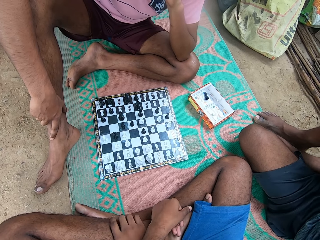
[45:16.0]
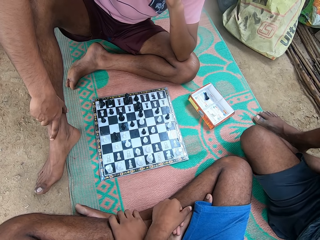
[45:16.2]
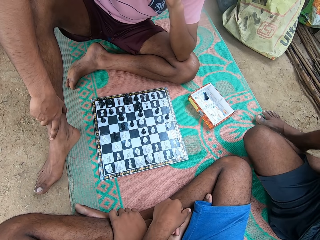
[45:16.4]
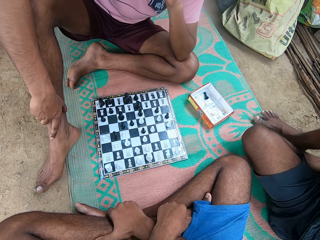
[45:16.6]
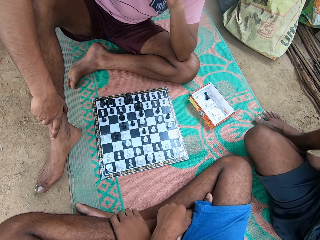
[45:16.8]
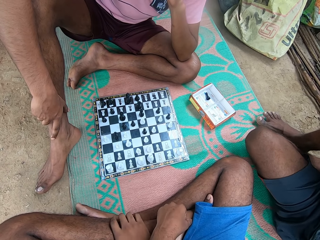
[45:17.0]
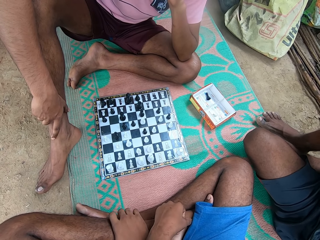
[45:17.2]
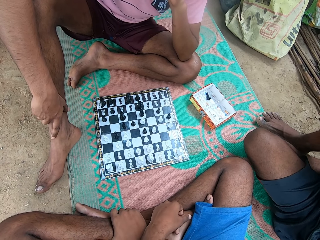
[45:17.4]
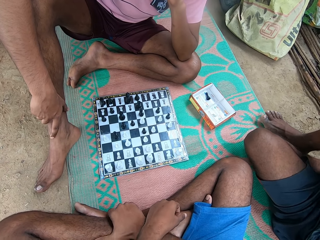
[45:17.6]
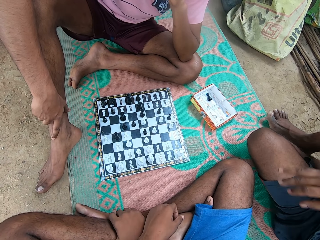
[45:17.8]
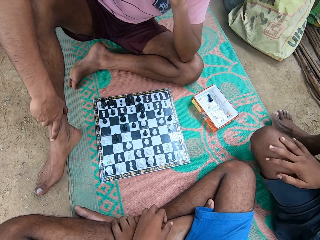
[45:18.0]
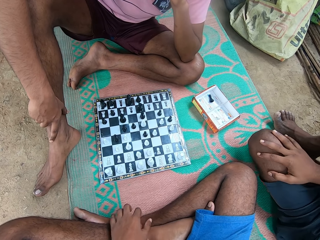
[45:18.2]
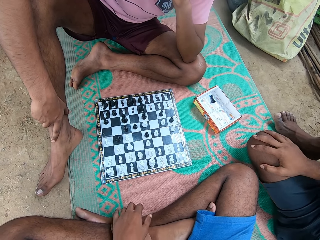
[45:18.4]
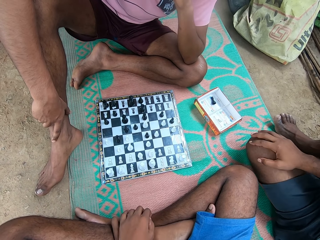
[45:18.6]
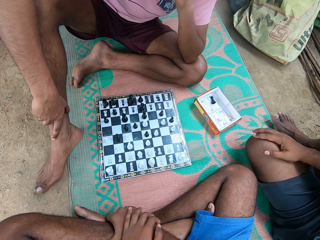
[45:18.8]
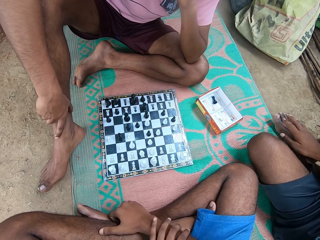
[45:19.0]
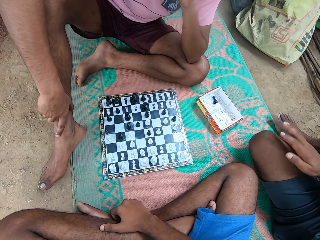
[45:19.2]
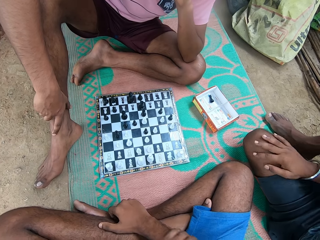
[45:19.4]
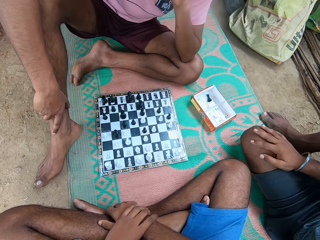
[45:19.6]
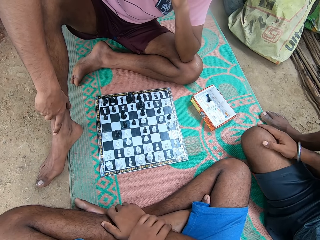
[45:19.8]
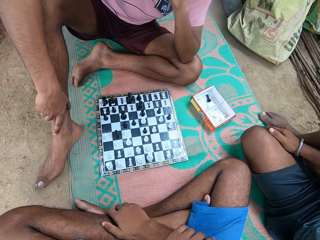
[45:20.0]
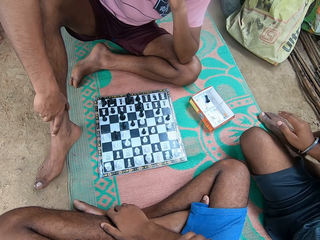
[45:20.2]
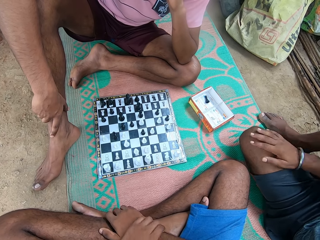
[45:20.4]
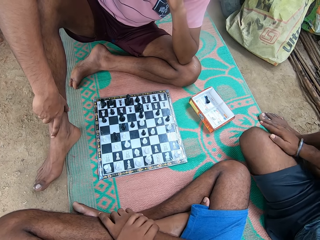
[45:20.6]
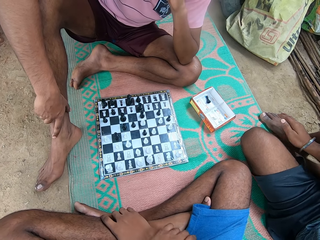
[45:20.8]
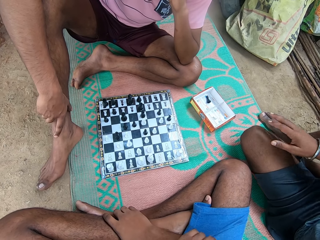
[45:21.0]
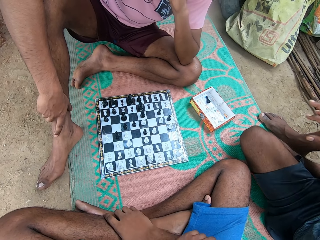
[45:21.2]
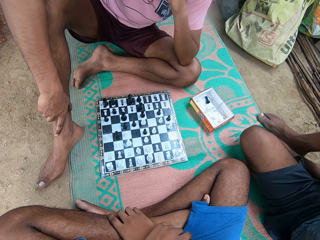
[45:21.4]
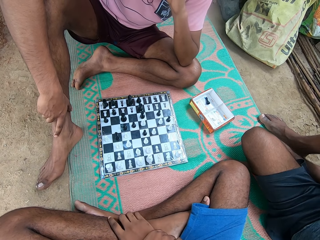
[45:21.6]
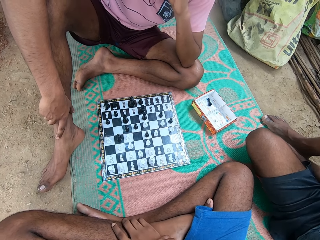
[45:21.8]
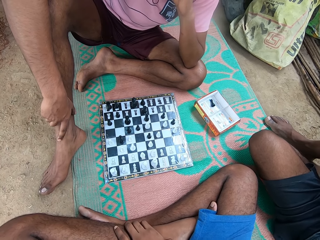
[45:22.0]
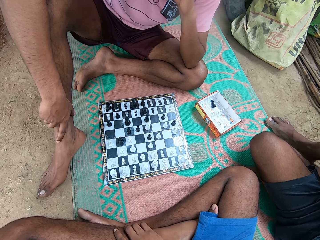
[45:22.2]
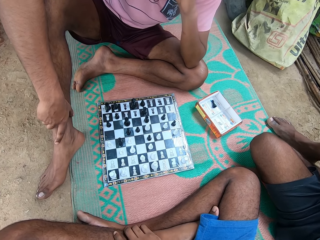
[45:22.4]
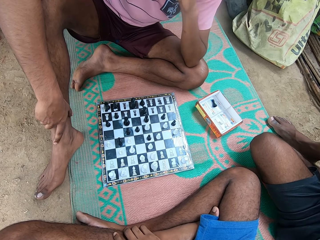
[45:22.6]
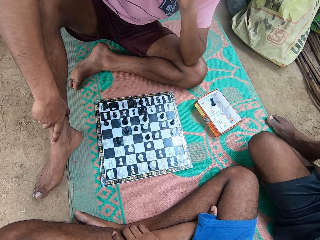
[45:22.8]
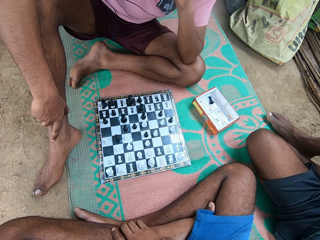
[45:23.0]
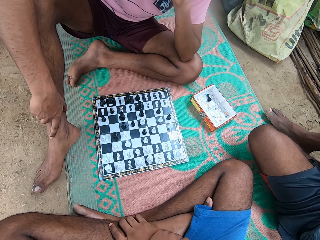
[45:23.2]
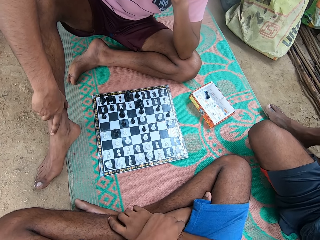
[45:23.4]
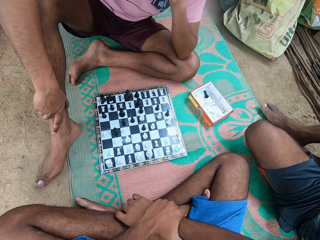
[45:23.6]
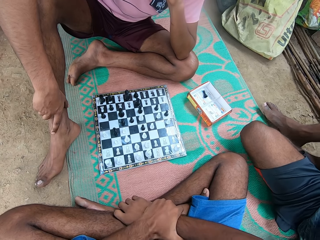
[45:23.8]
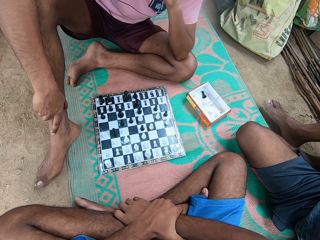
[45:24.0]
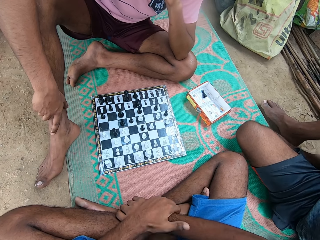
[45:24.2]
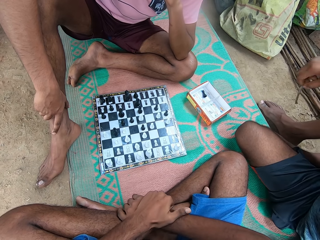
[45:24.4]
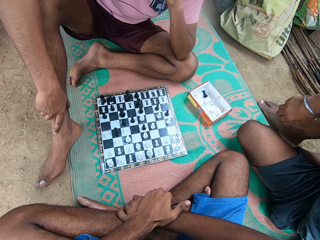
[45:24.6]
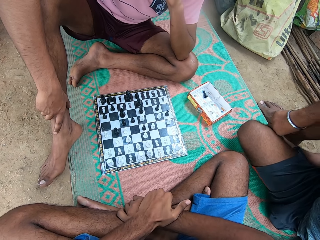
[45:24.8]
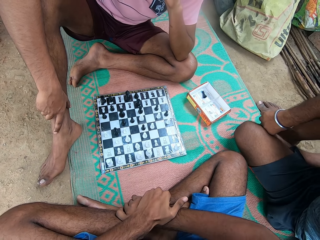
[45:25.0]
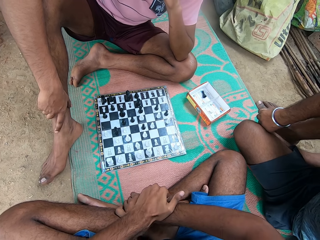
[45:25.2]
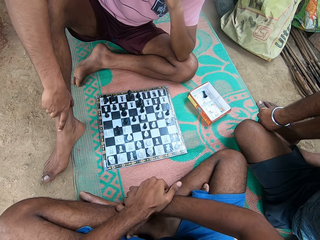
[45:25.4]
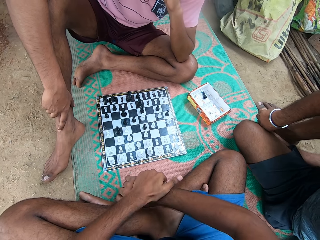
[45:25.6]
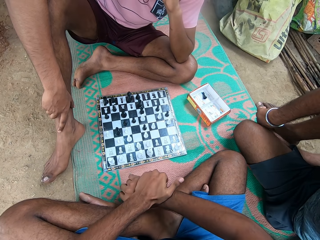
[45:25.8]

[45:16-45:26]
A man moves the leg, moves the hand, and rubs the knee with the hand. The camera wearer moves the hands. Another man lifts the hand. The camera wearer looks around. The first man moves the leg. The camera wearer moves the hands. The first man picks up something.

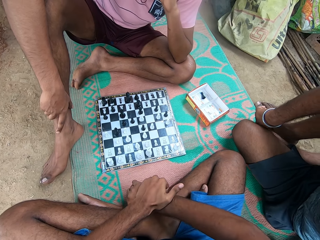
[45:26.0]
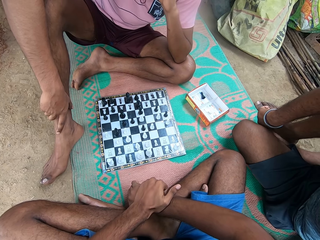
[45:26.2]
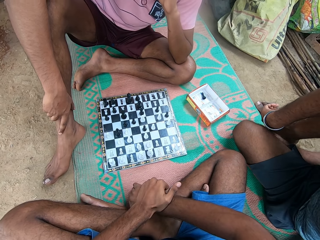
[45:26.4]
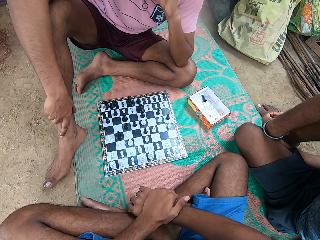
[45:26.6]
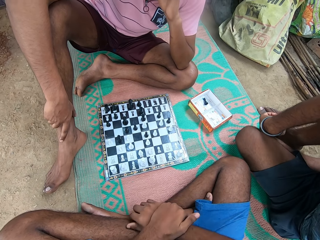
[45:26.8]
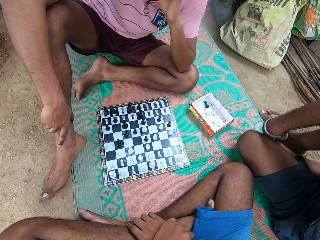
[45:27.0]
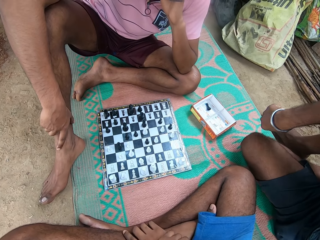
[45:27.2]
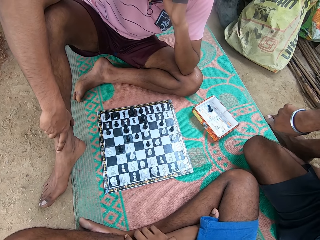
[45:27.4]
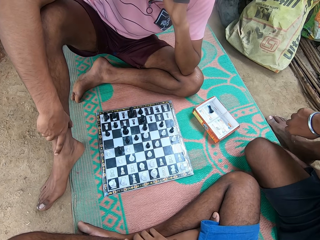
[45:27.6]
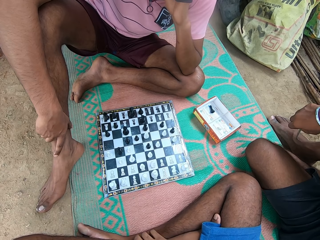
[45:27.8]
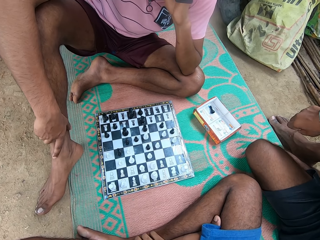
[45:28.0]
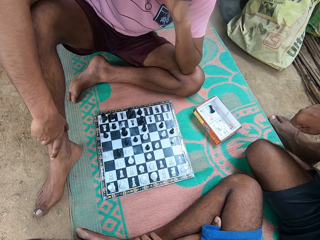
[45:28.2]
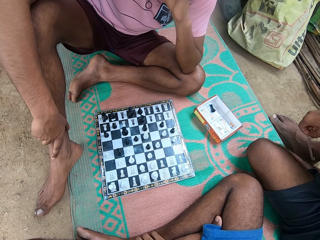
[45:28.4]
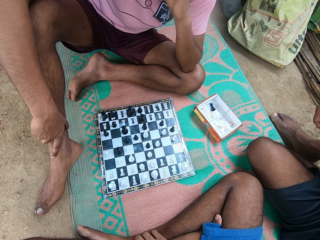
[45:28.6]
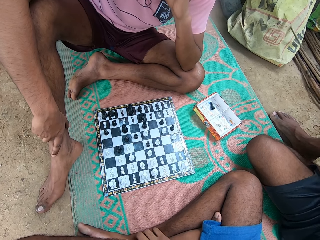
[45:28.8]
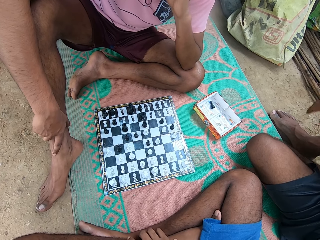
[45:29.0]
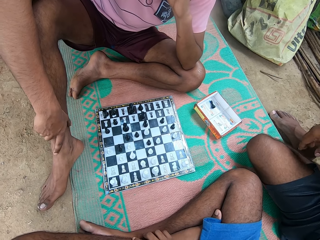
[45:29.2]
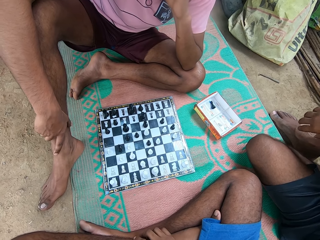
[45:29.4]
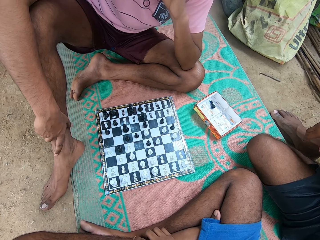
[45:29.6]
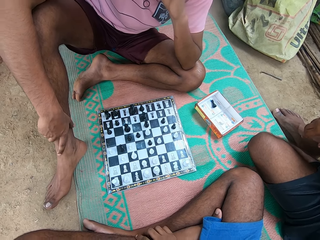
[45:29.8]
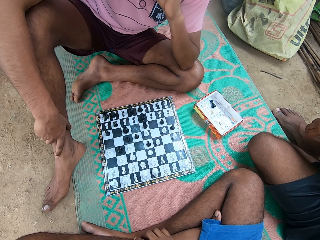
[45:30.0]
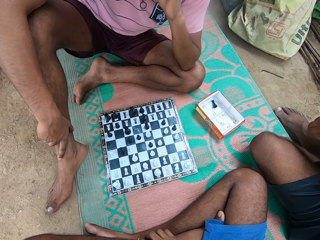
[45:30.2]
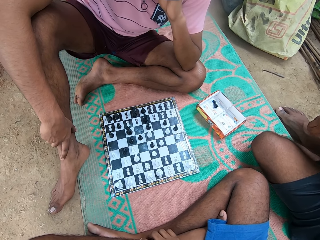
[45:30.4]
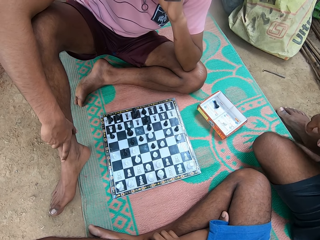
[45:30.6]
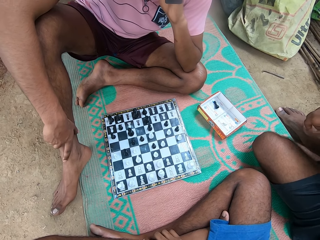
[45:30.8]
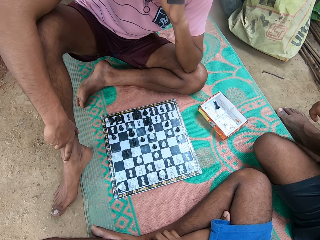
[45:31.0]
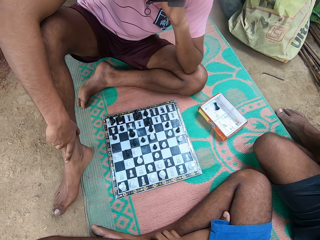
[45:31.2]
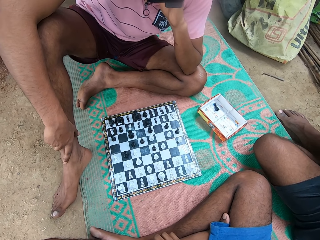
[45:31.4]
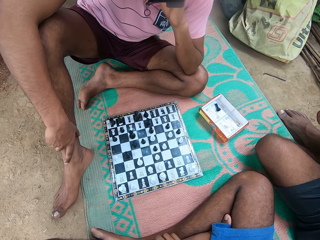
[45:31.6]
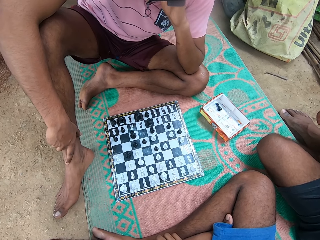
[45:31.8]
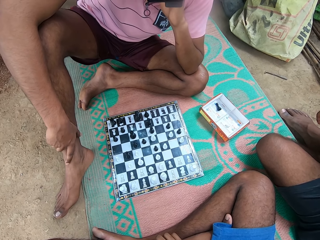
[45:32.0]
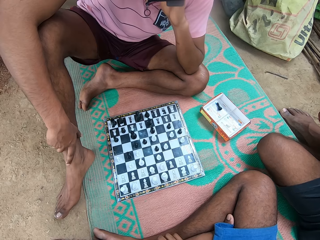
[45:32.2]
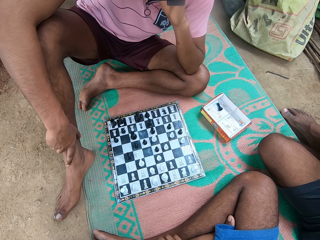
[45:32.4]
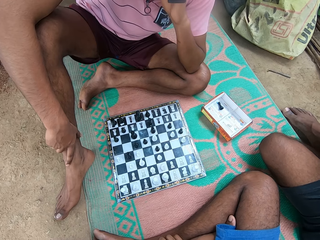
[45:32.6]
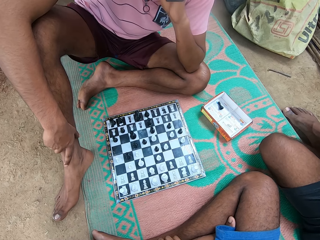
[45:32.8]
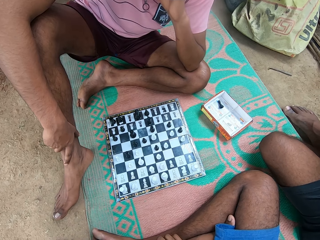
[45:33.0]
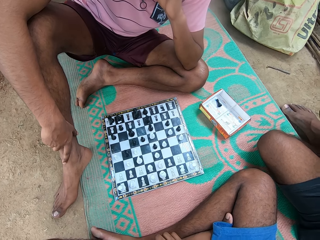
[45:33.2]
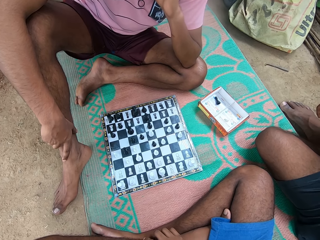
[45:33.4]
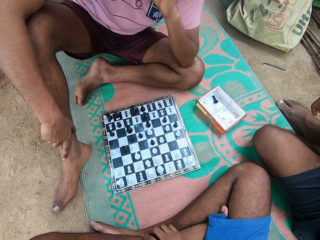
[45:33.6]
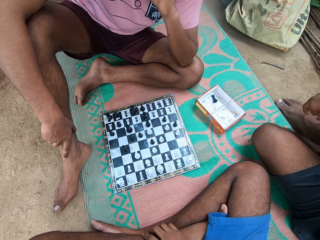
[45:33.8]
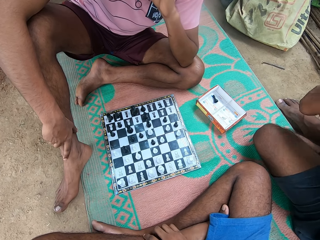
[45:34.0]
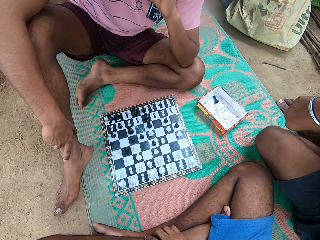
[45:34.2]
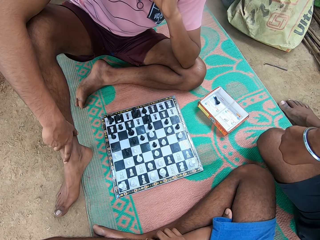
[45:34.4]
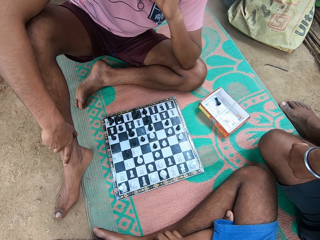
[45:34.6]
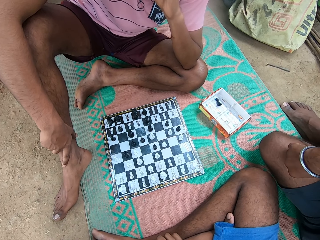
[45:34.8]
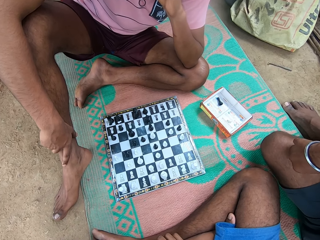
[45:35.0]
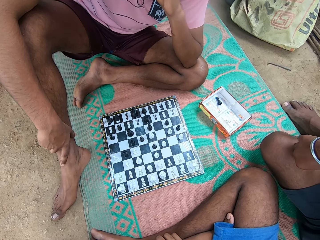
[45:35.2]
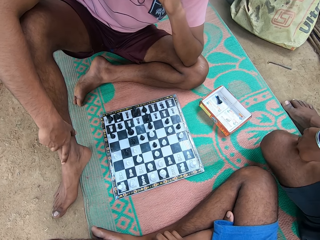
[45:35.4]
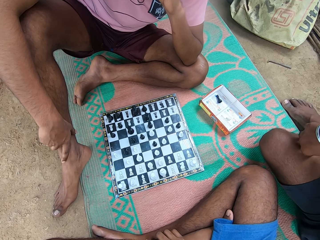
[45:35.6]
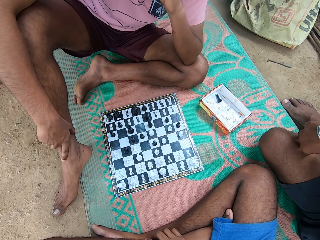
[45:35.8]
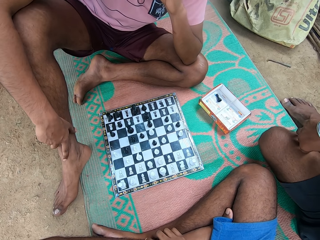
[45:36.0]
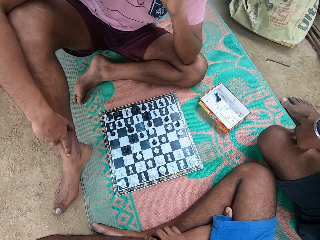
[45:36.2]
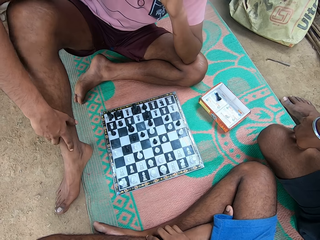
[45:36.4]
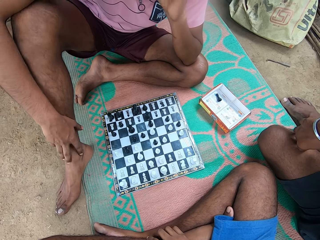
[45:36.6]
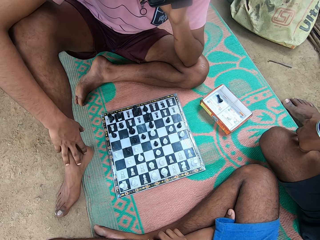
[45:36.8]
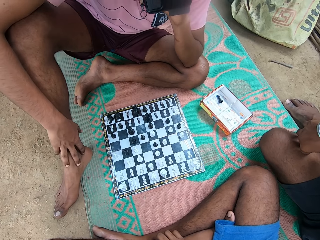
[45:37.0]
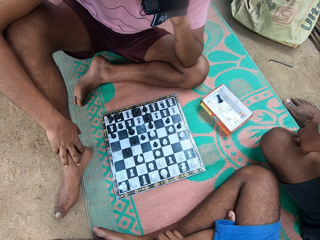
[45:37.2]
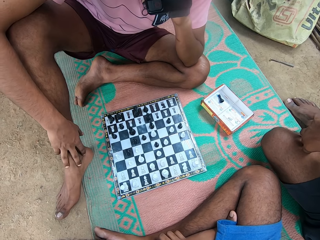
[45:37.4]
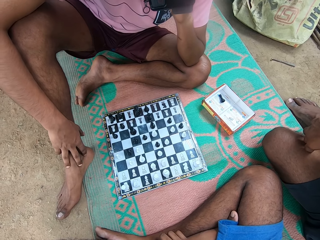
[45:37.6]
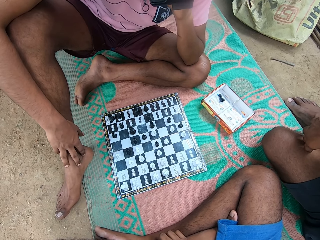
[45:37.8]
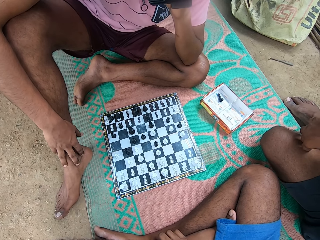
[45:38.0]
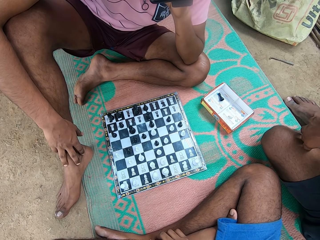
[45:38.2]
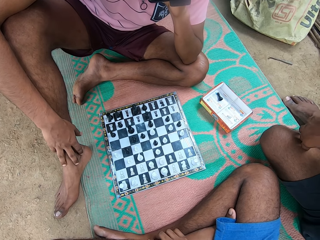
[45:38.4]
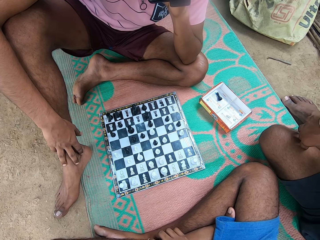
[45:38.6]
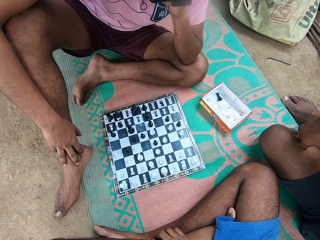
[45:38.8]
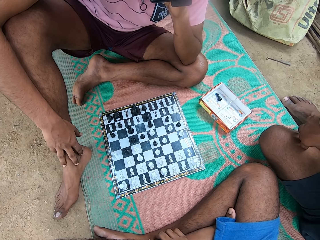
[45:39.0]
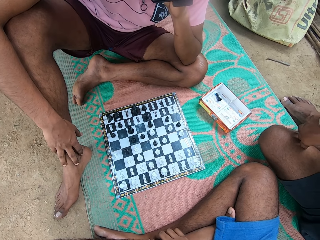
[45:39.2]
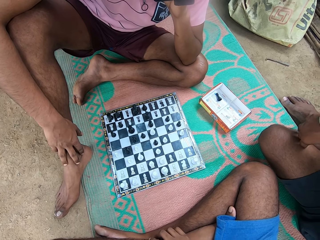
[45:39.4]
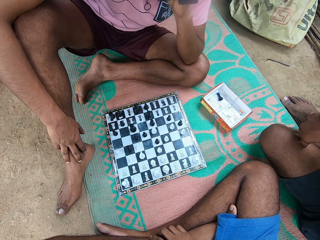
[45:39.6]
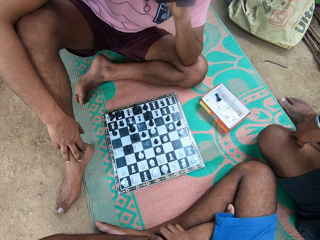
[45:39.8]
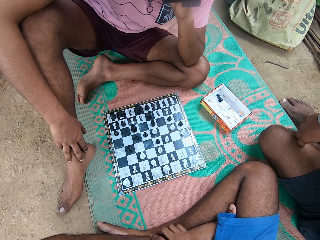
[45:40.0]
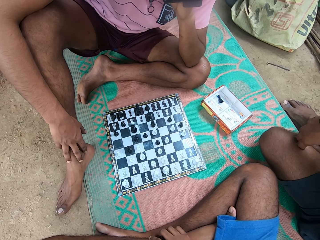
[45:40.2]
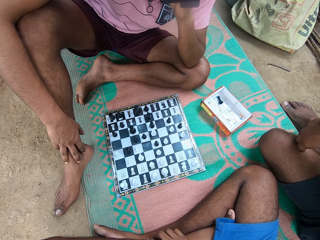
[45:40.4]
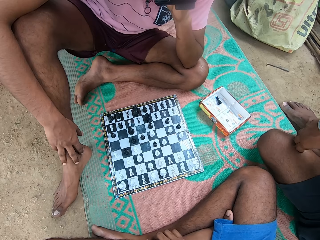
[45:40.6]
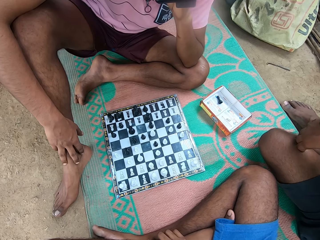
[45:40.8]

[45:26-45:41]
The camera wearer moves the hand. A man moves the hand and throws something. The camera wearer looks around. The man moves the hand. Another man moves the hand. The camera wearer looks around.
